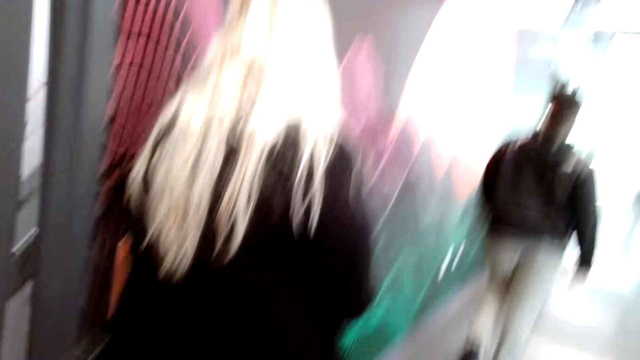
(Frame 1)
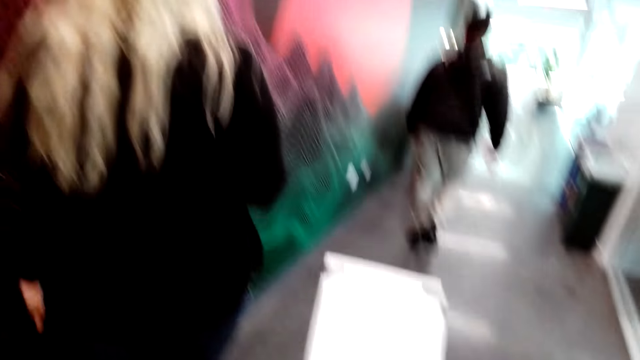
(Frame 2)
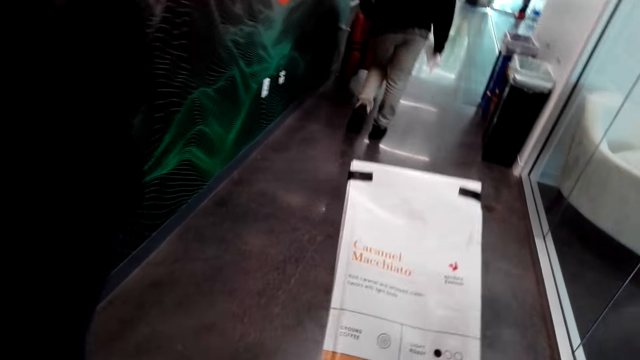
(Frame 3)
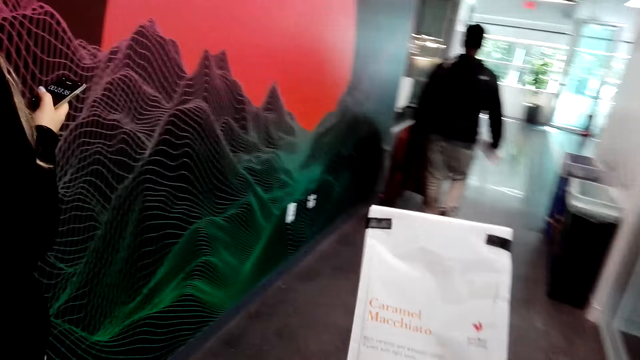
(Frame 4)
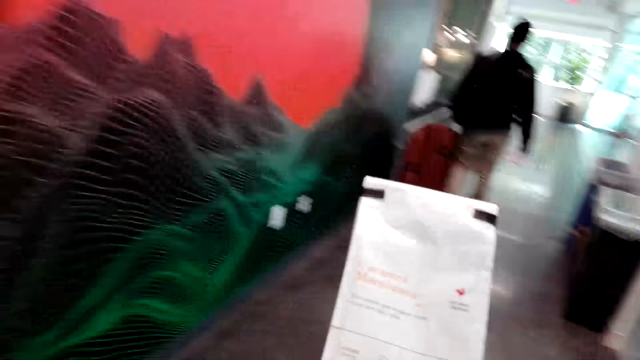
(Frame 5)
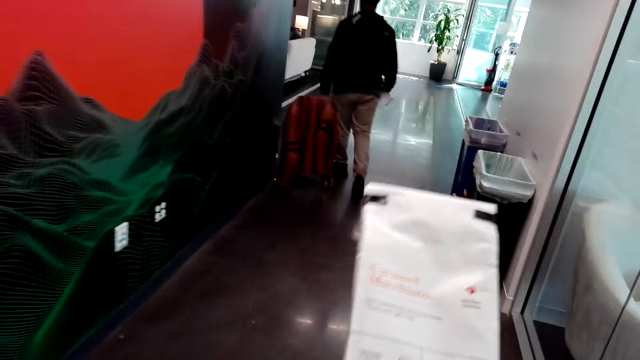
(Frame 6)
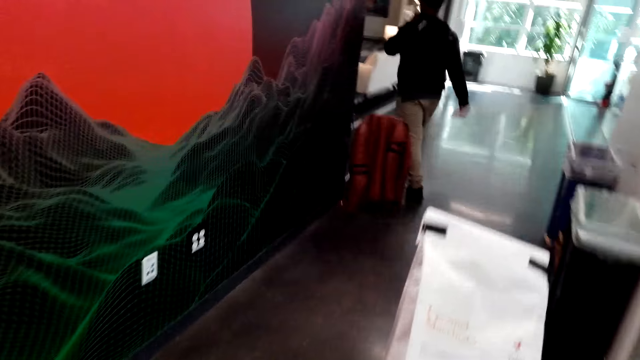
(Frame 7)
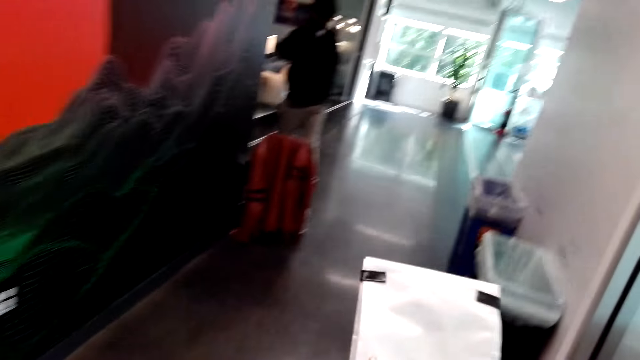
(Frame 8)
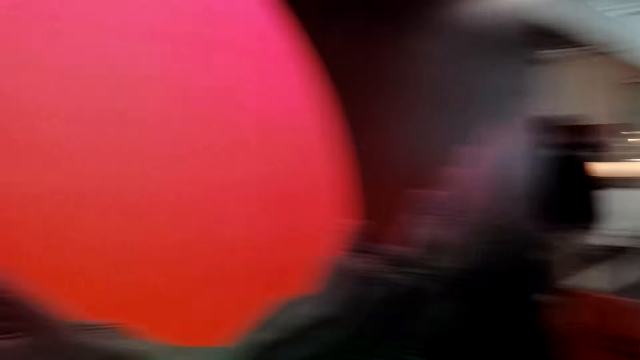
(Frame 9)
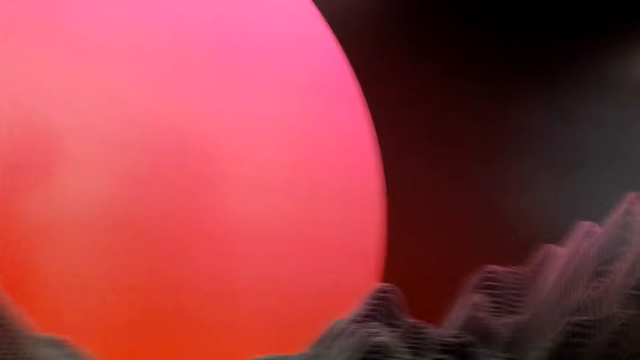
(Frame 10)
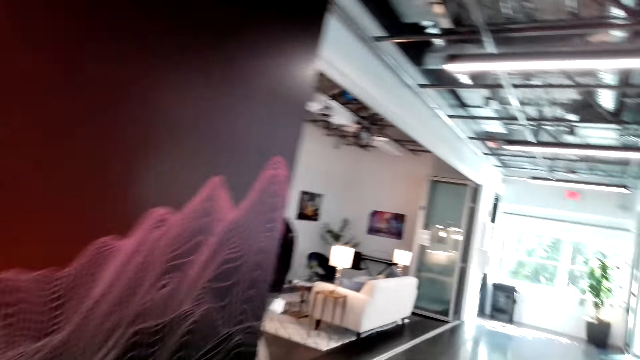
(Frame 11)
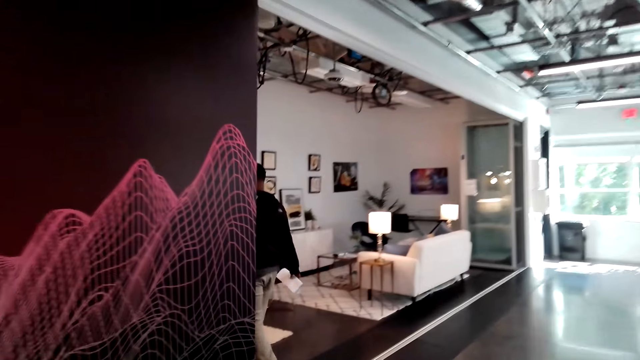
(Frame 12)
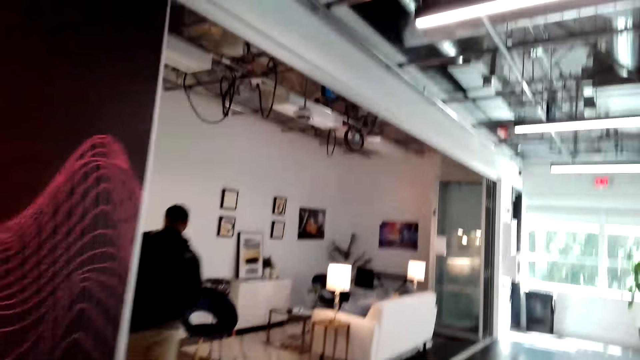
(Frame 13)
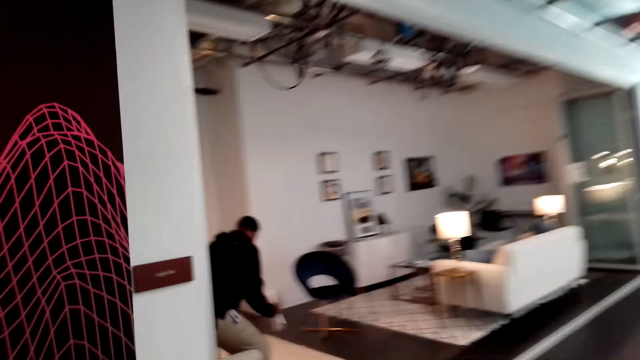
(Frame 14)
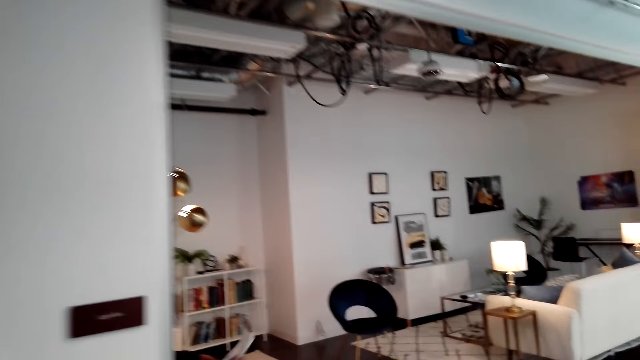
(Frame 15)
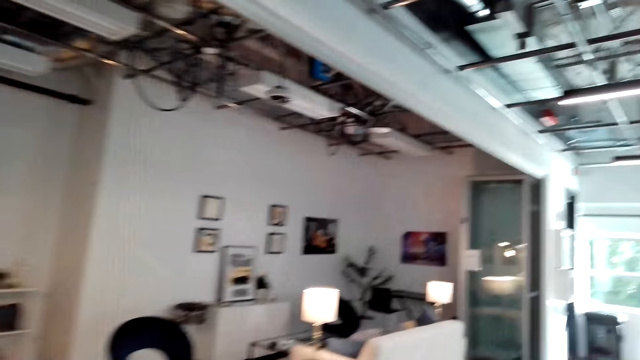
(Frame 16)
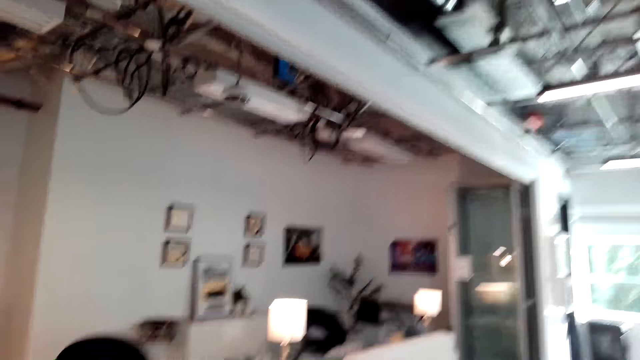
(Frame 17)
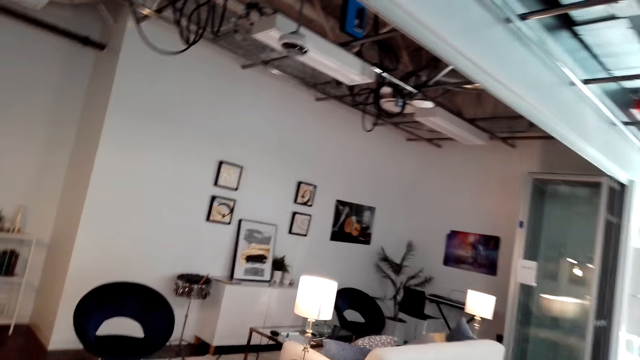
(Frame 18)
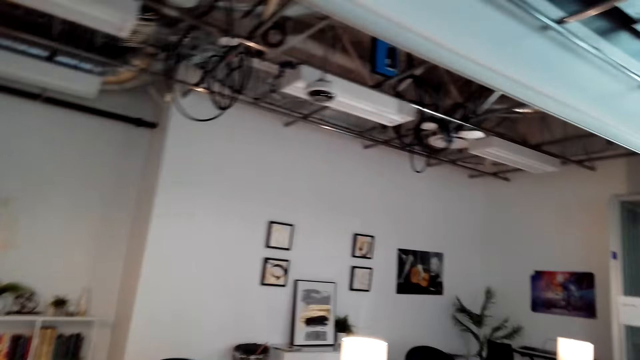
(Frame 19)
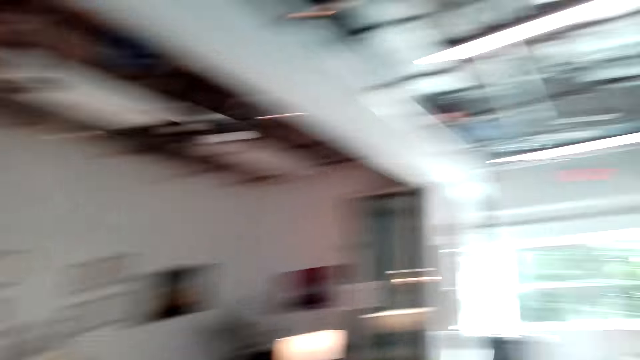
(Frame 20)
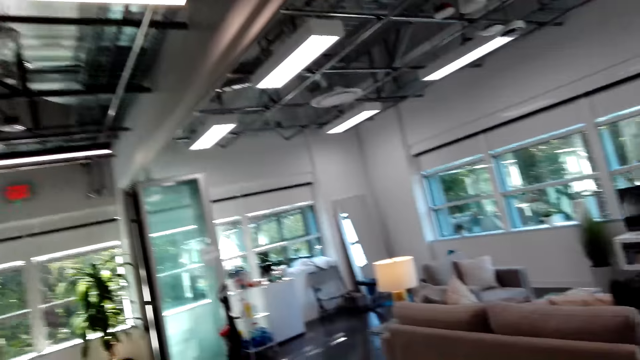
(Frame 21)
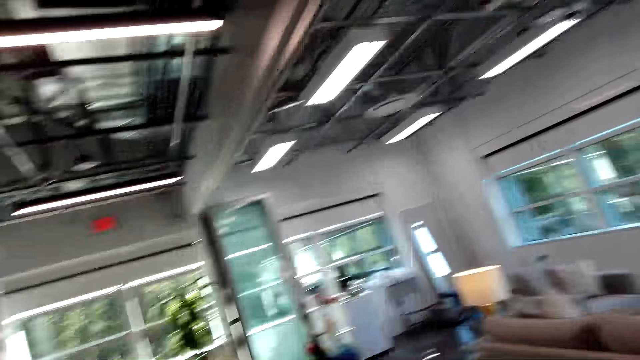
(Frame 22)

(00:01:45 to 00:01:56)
The camera wearer walks around the house. They read the paper. They walk around the house. They hold the paper. They walk around the house again.

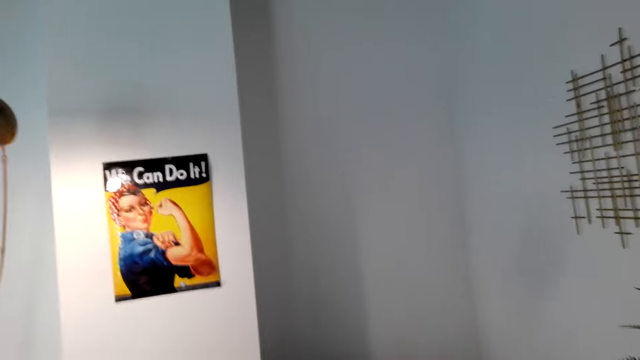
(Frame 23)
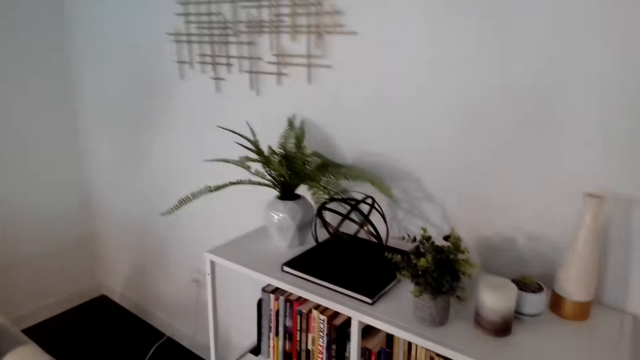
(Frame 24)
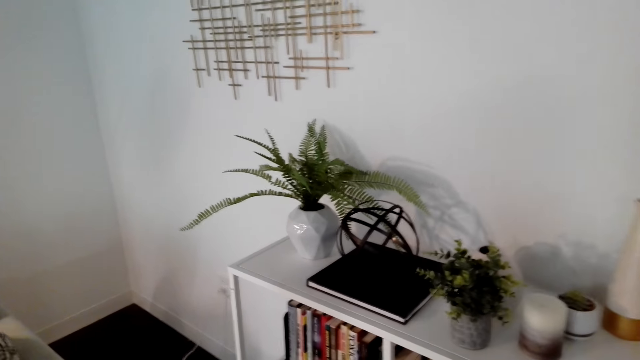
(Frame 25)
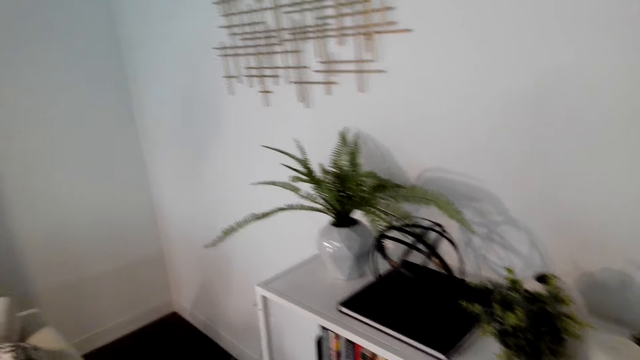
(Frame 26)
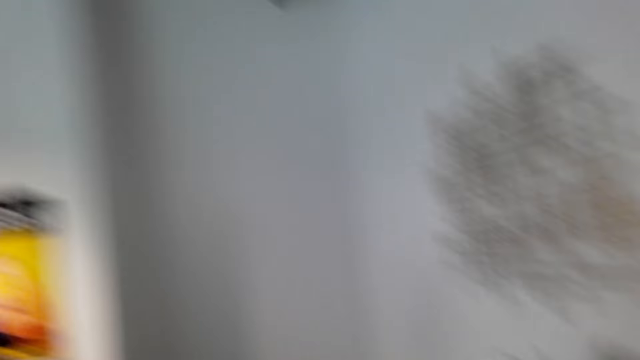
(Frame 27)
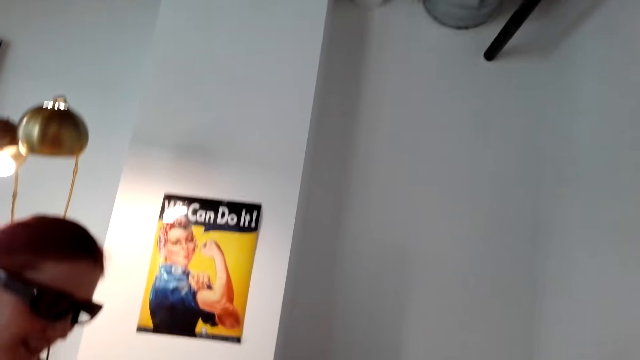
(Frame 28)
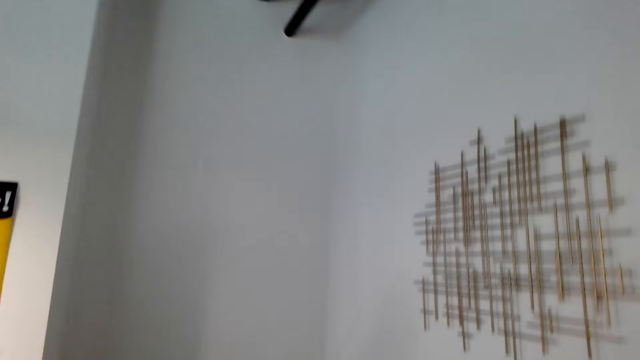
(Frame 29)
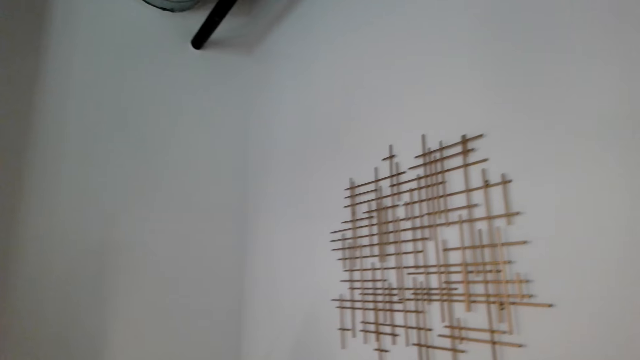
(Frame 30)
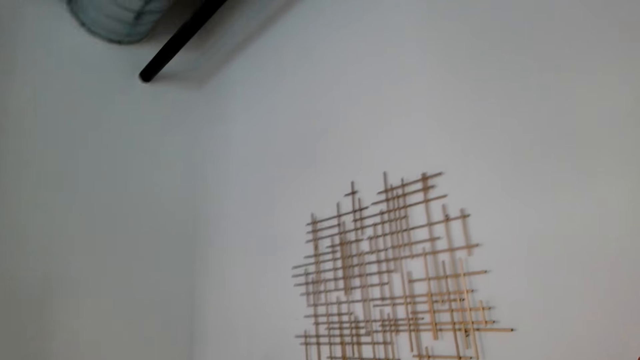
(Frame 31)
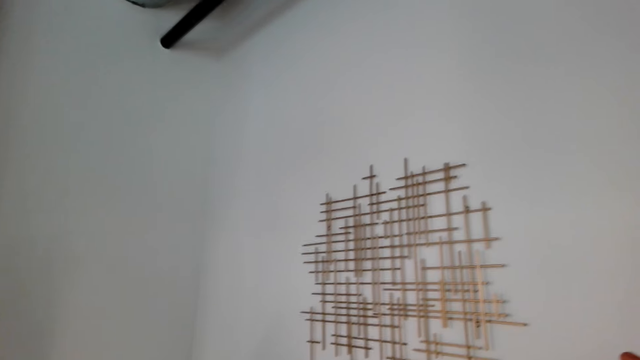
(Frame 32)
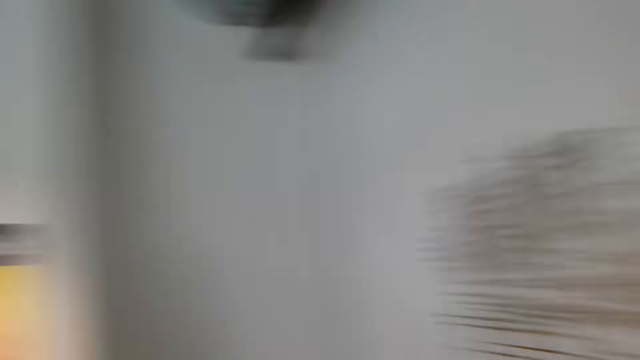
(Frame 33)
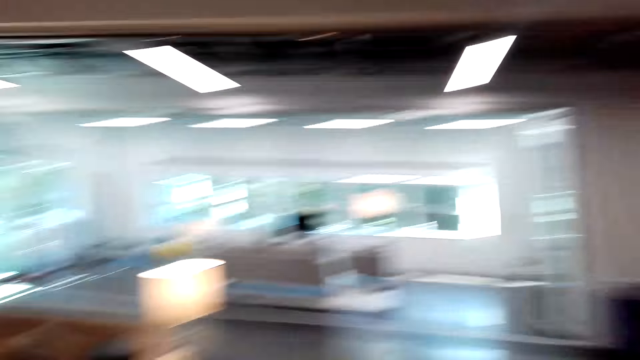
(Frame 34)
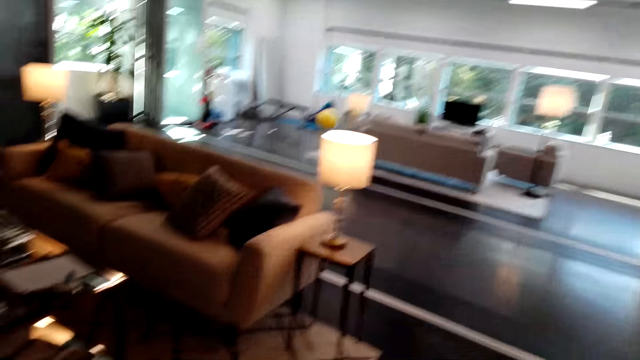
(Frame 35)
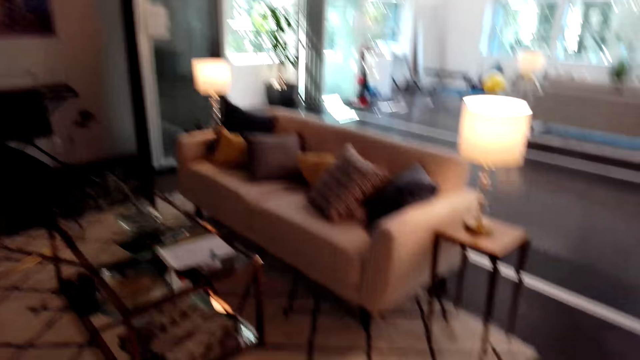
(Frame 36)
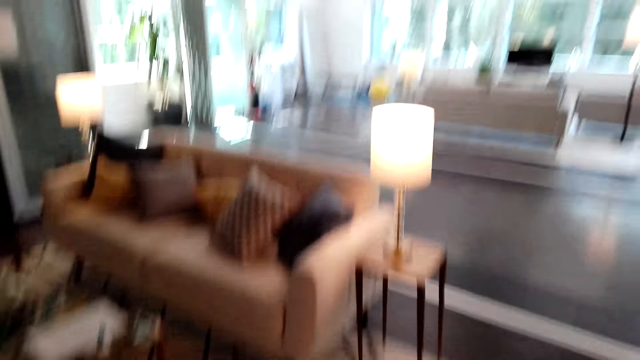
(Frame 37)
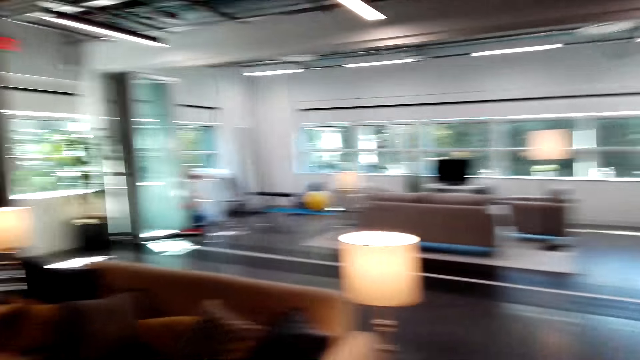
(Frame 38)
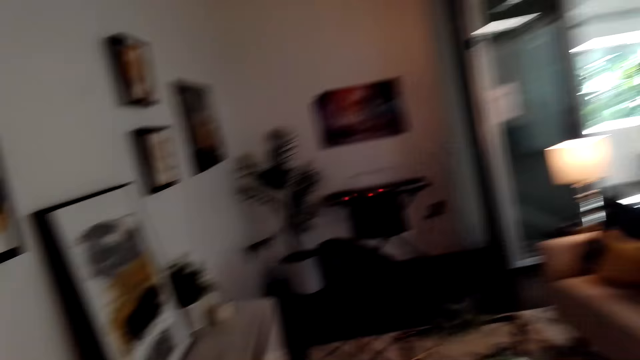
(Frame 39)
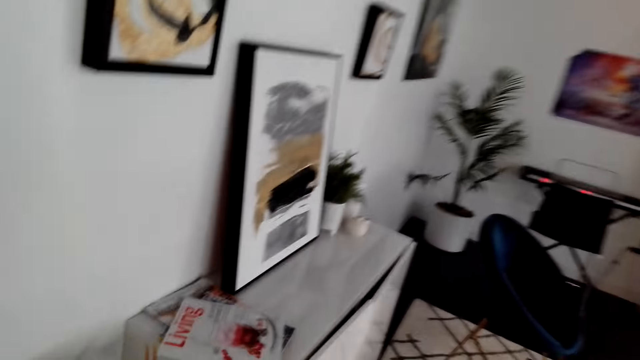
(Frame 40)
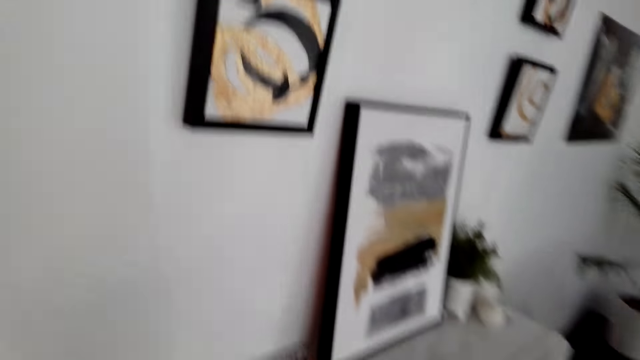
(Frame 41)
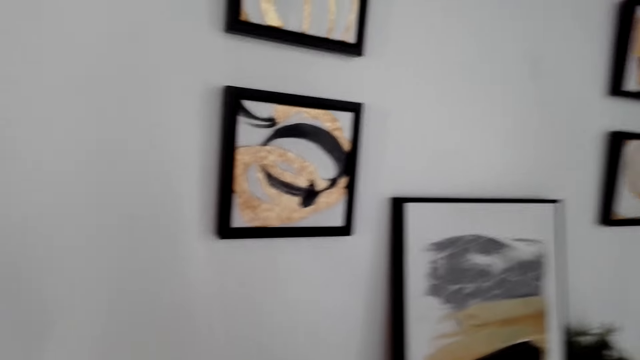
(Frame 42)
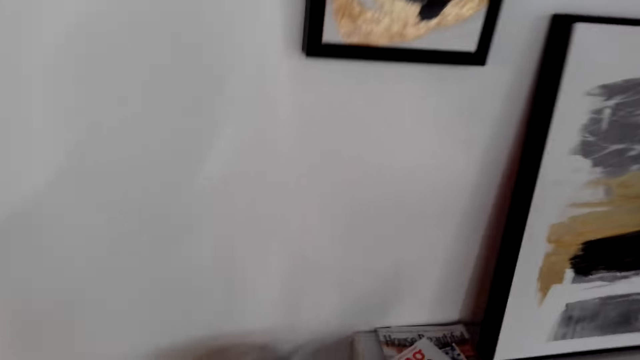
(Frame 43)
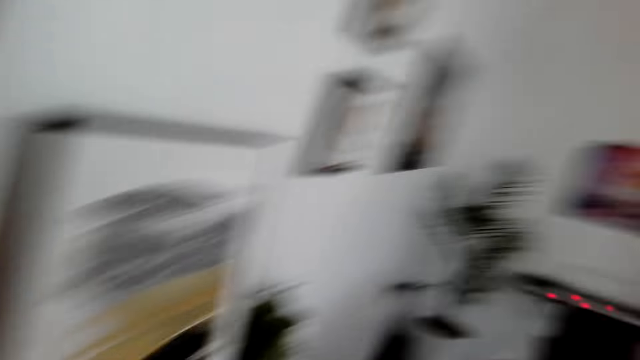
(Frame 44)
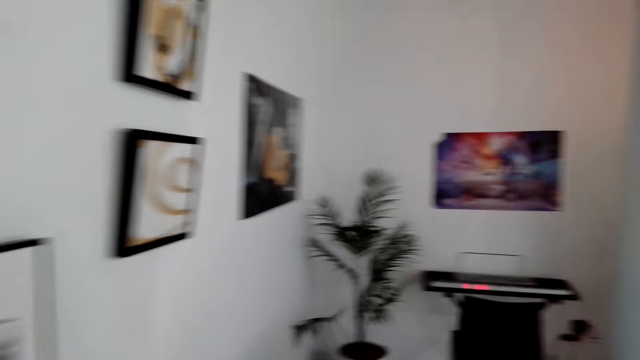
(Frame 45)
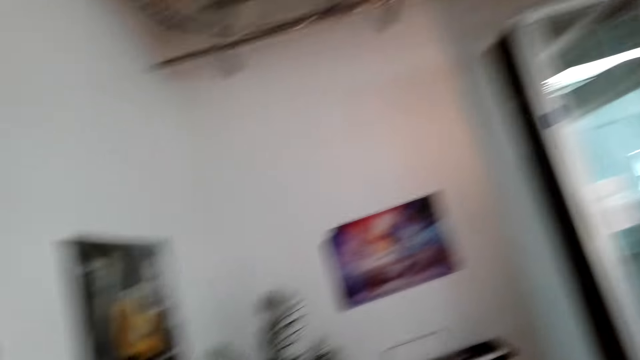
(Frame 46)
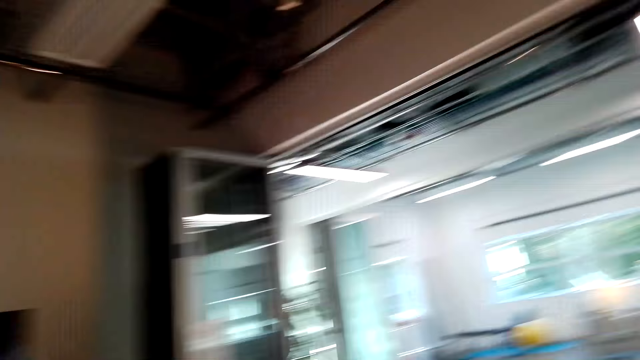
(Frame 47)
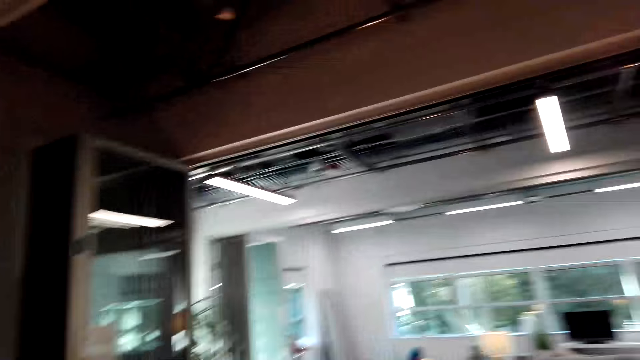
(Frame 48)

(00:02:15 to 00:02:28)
The camera wearer picks up something. They walk around the house.
